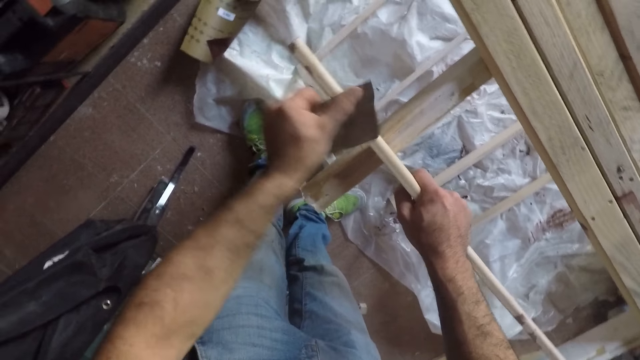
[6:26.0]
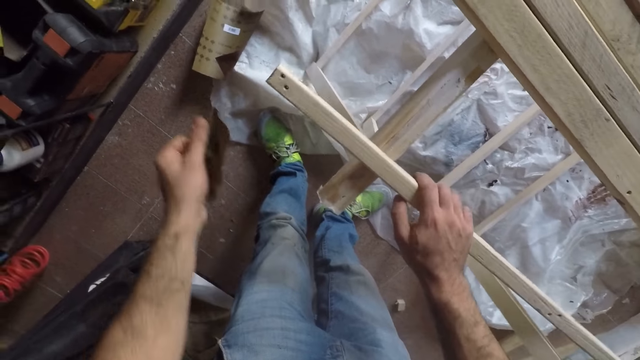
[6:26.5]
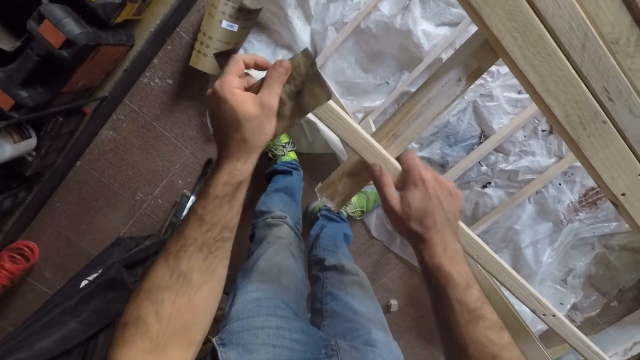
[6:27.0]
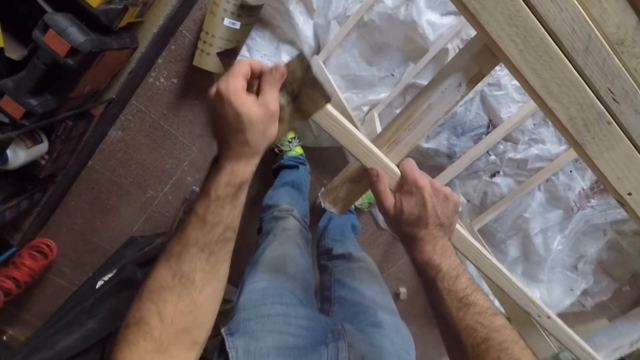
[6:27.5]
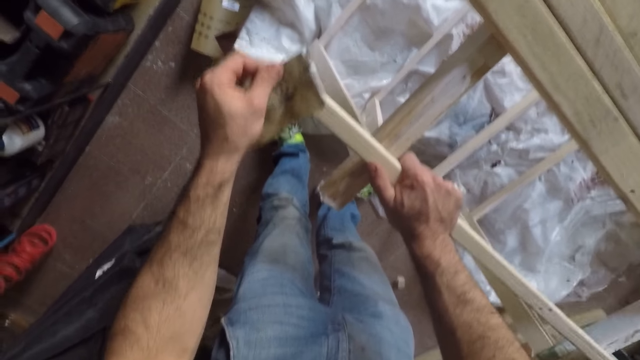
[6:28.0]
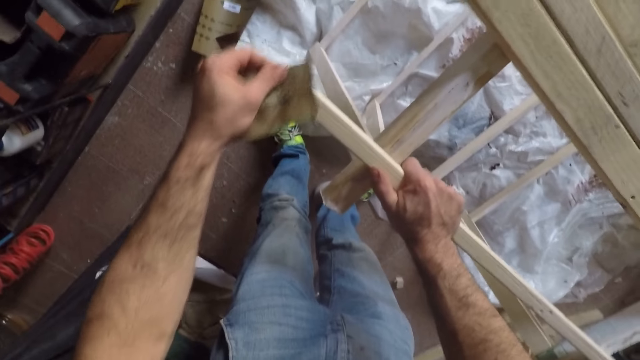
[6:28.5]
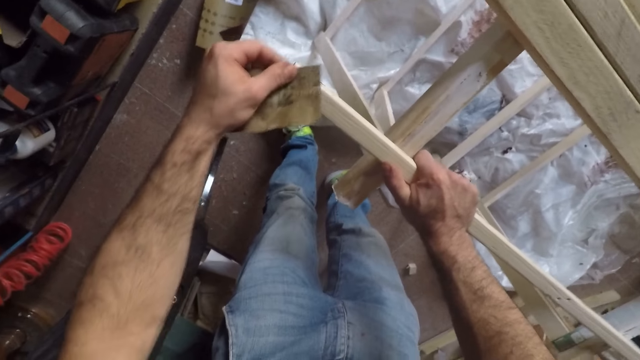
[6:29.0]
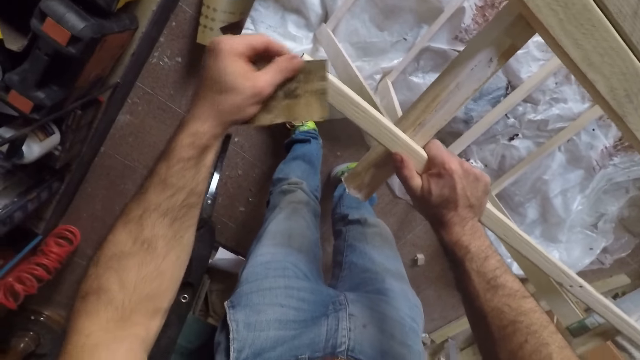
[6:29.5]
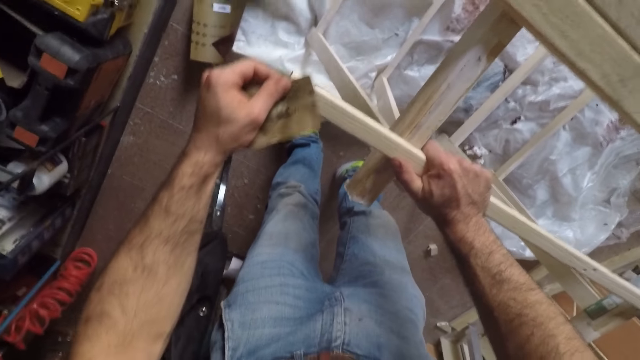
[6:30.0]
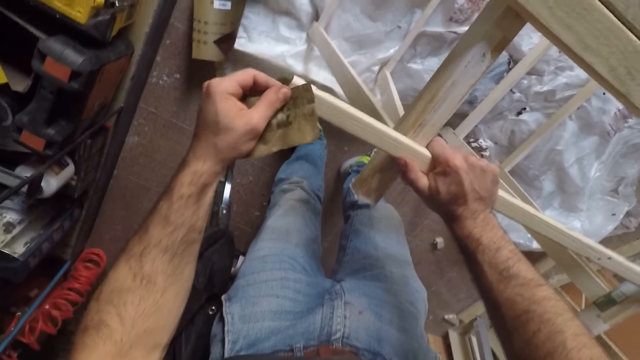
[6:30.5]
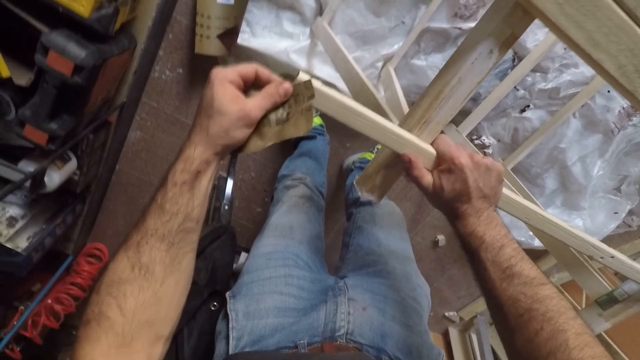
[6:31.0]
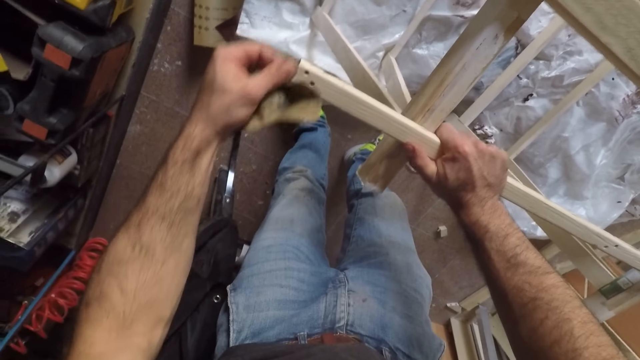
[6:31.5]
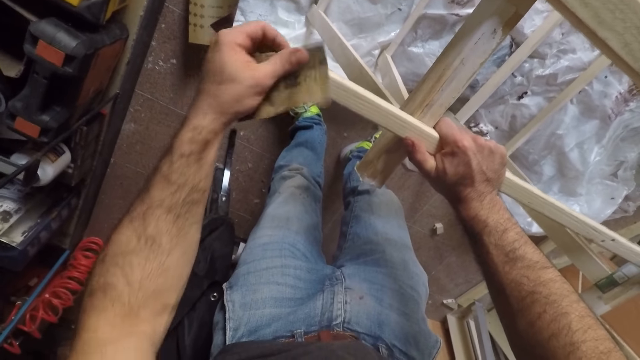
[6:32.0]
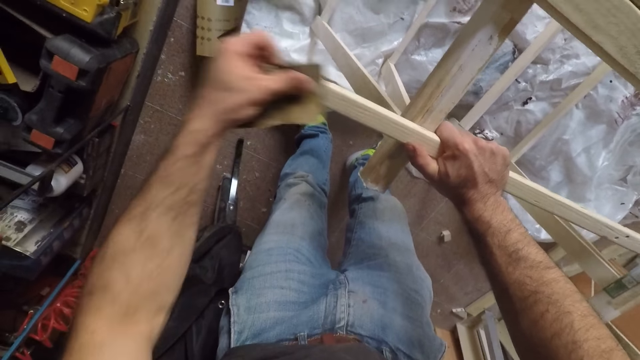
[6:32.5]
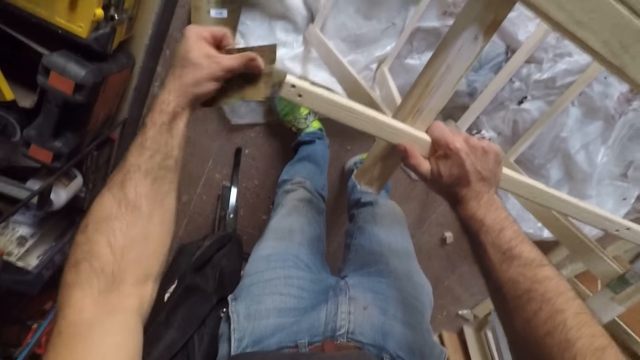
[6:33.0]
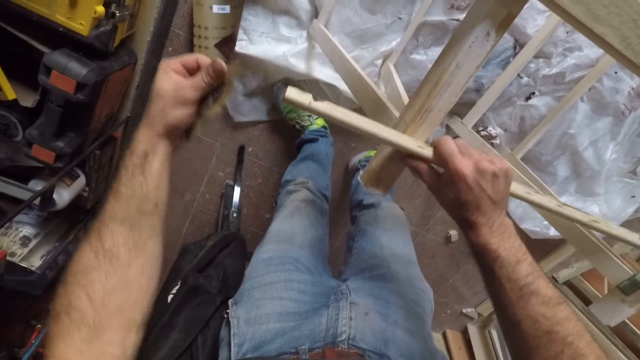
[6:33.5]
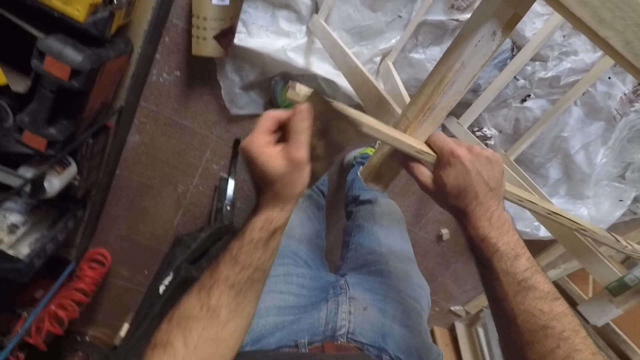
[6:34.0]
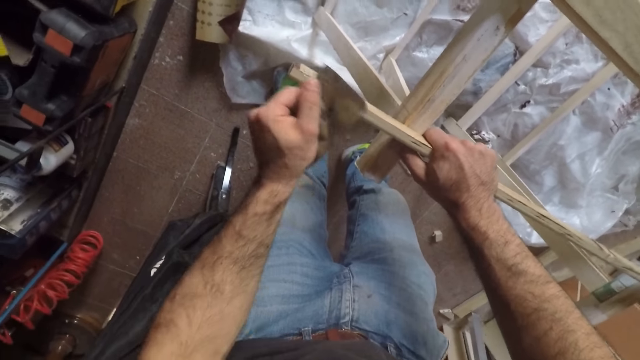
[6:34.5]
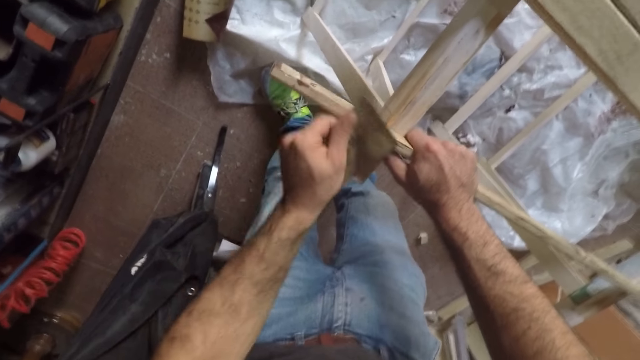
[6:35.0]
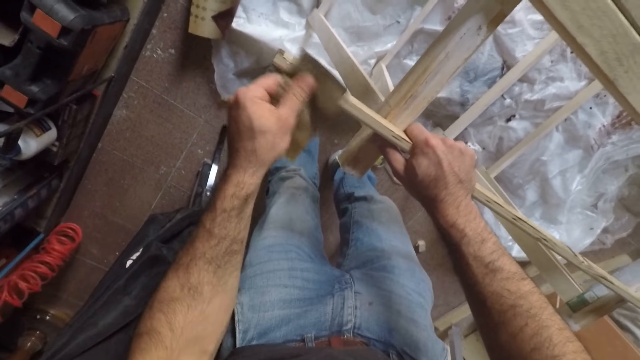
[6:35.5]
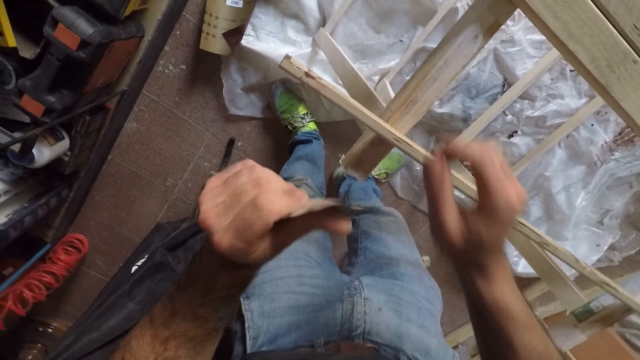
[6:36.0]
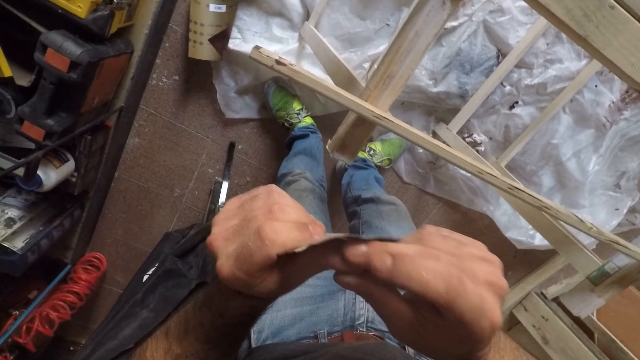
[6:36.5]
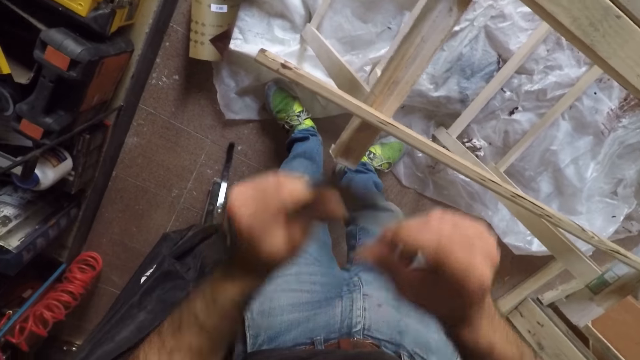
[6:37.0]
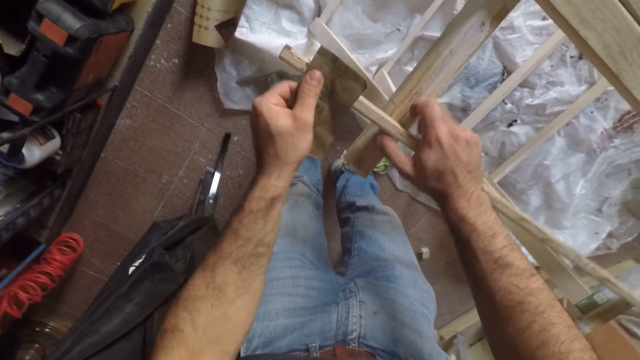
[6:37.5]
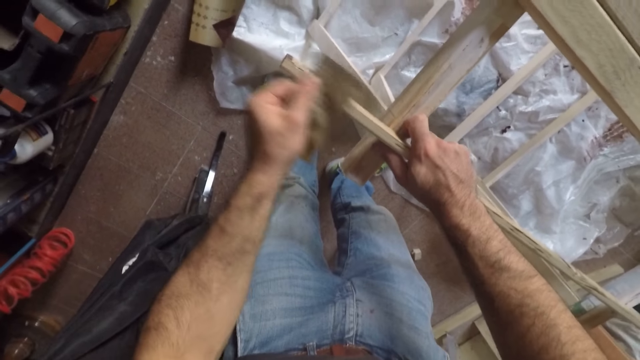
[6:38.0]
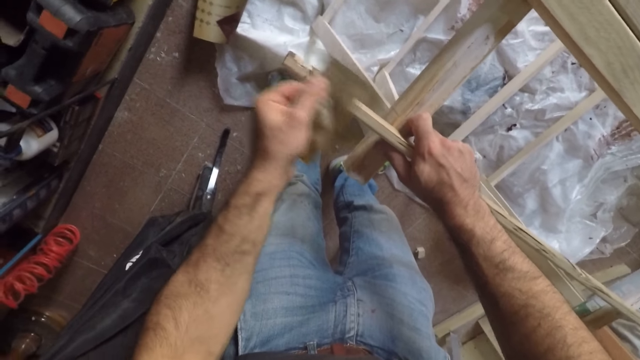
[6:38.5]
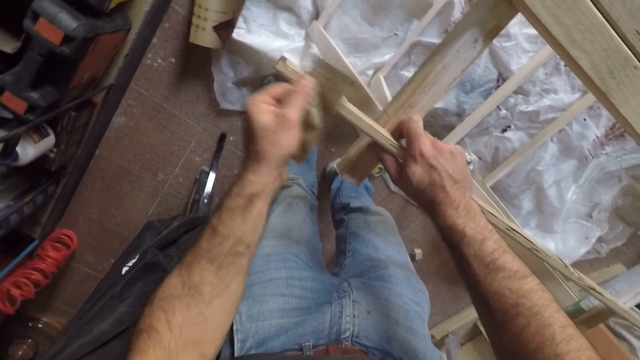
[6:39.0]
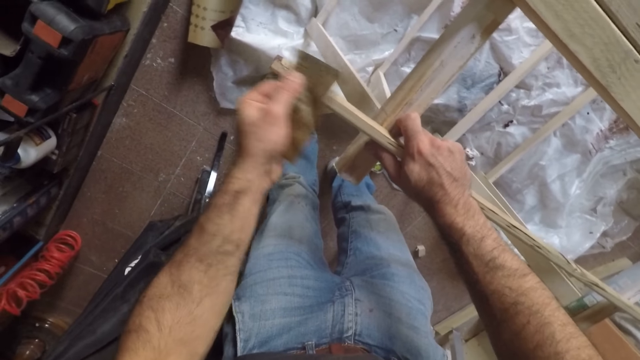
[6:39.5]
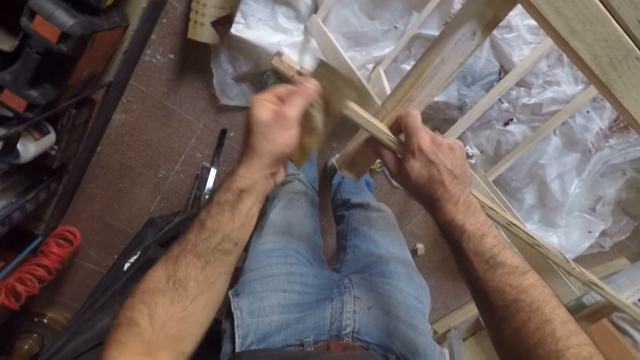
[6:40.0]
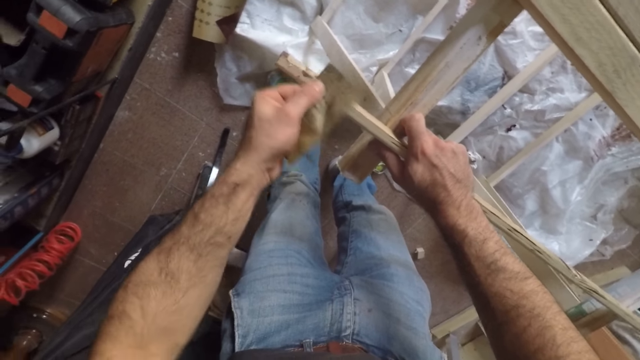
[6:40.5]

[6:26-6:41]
The camera wearer turns the long wooden stick to the front. He moves his hand forward. He smoothens the wood with the sandpaper. He turns the long wooden stick to the other side. He smoothens the wood with the sandpaper. He raises his hand and lets go of the wood. He holds his thumb with his other hand. He rubs his left thumb with his right middle finger. He lowers his hands. He holds the wood with his hand. He files the long wooden stick with the sandpaper.

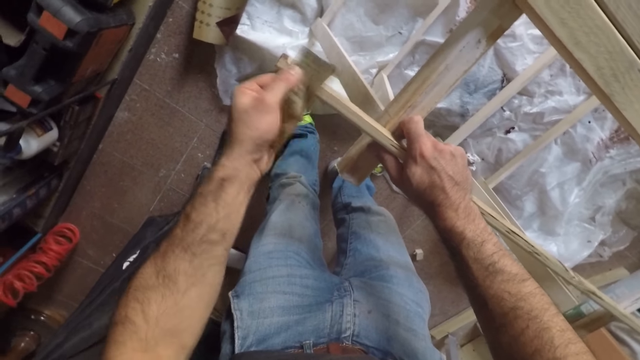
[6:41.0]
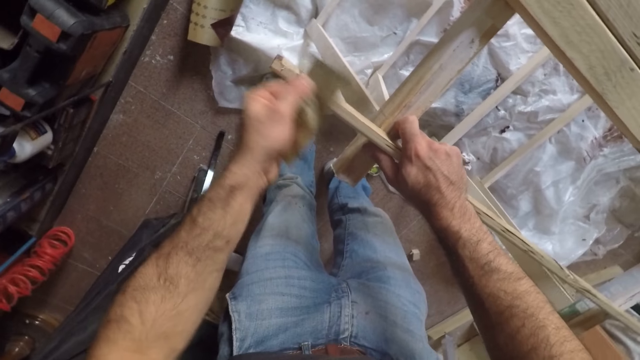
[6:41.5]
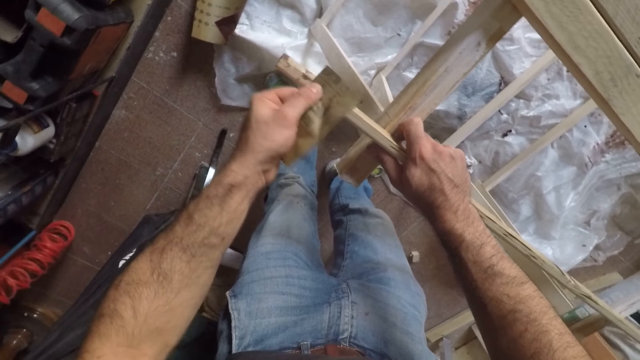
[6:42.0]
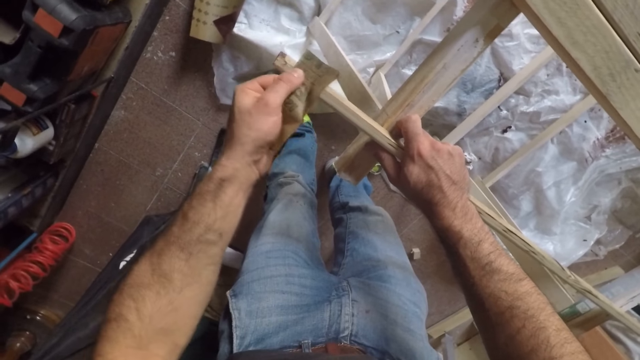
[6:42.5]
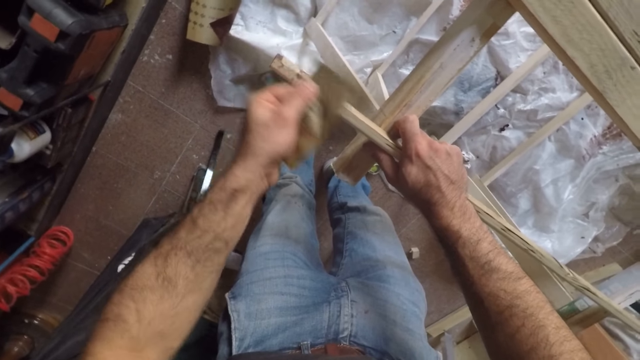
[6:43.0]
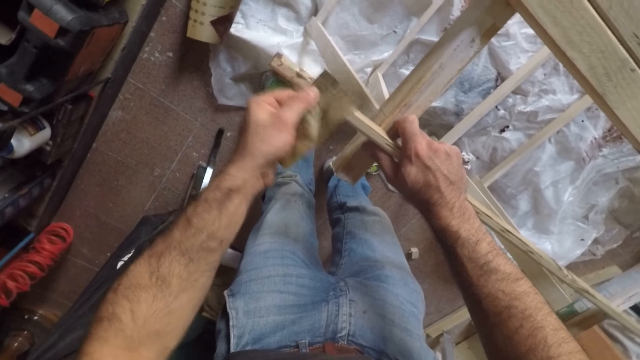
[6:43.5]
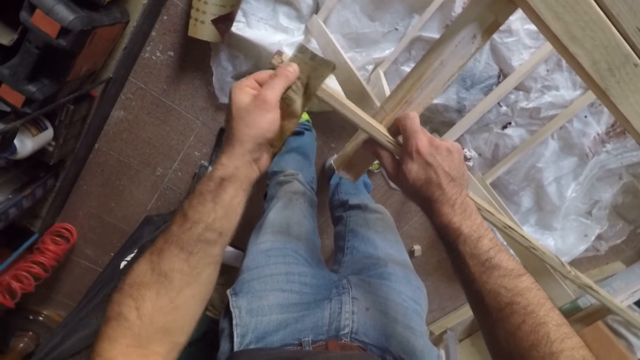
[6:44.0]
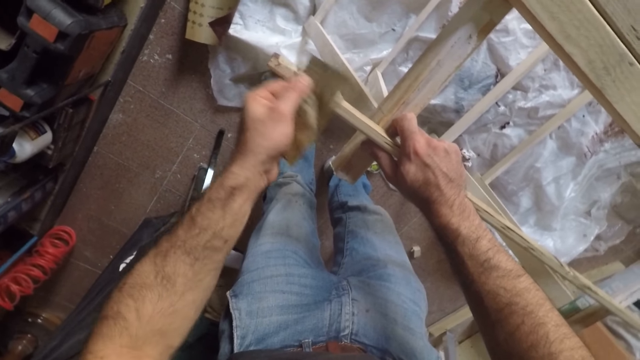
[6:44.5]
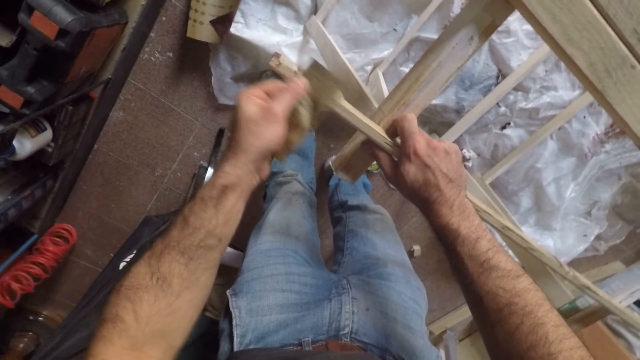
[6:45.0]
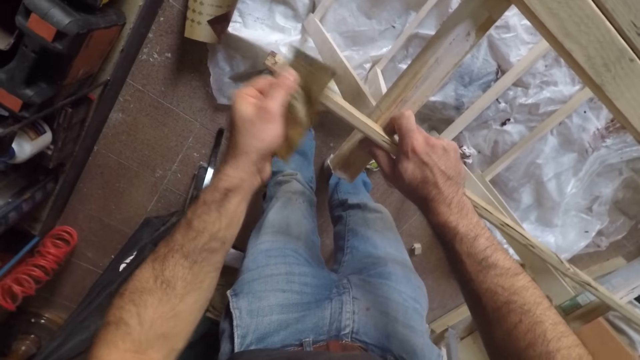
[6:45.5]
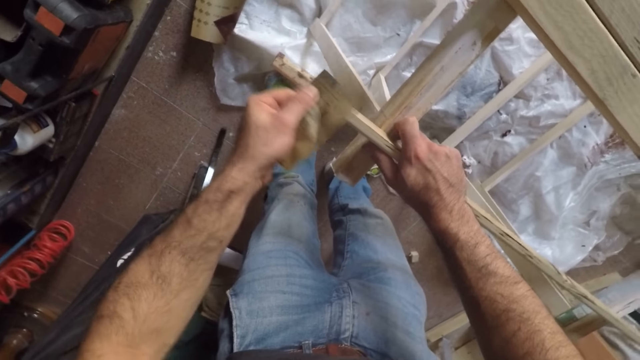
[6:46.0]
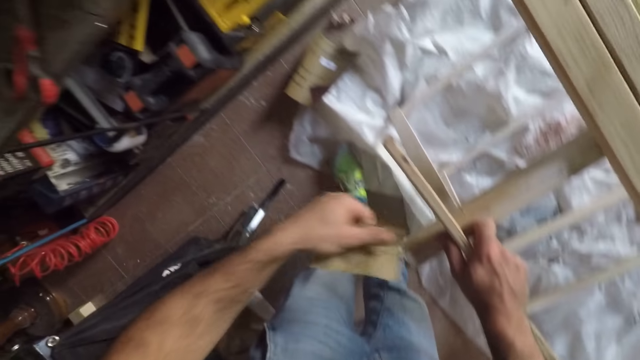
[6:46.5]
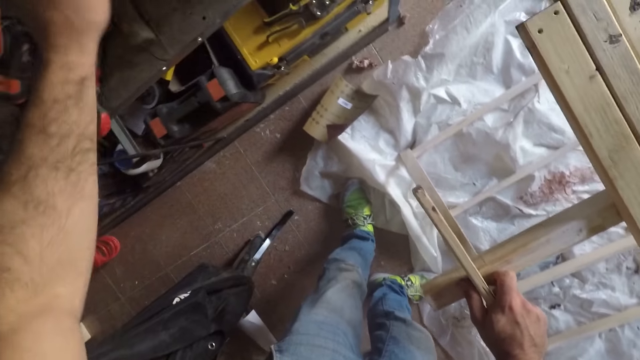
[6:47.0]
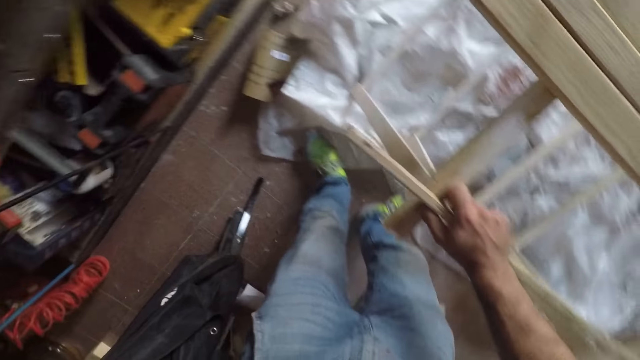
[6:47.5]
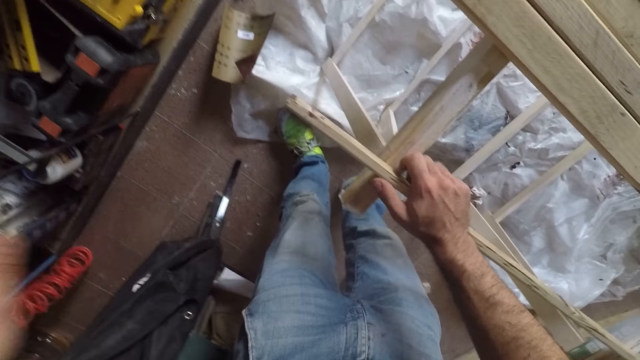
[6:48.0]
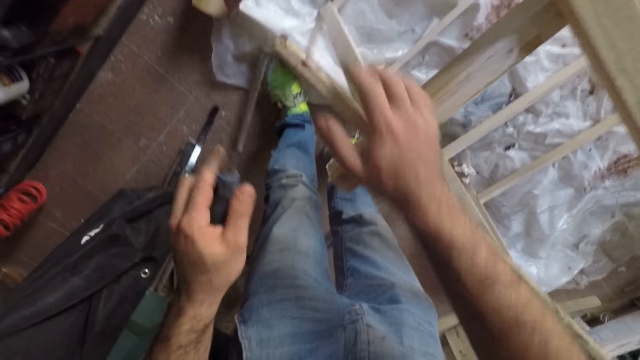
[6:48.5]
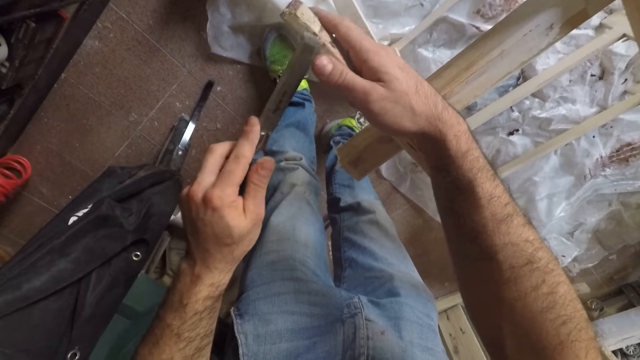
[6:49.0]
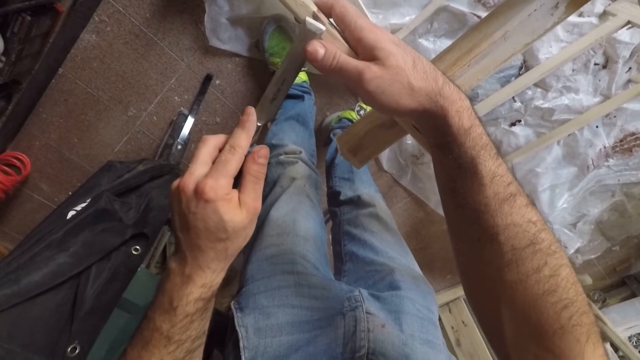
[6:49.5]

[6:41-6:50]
The camera wearer raises his hand. He drops the sandpaper on a shelf. He moves his hand towards the cabinet. He picks up a wood file from the shelf. He lowers his hand. He moves his hand towards the edge of the wood. He holds the wood.
